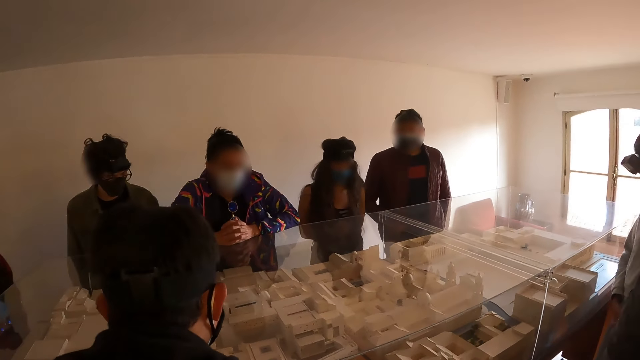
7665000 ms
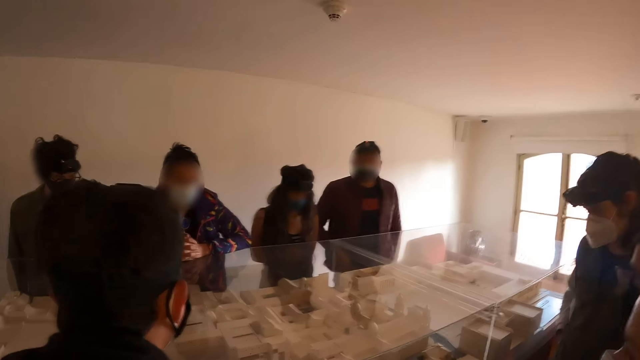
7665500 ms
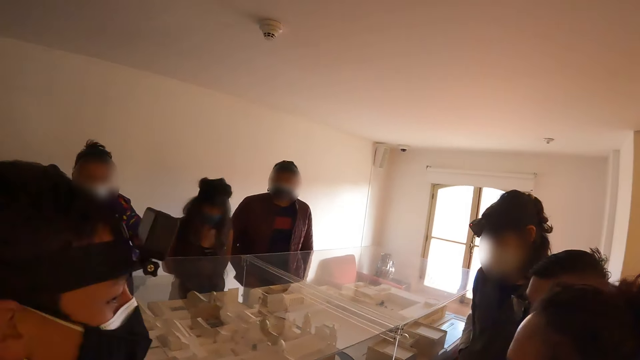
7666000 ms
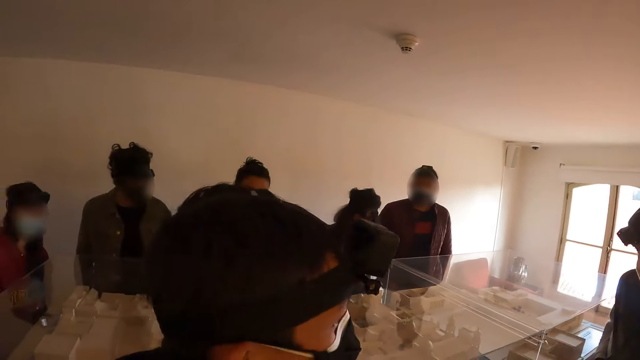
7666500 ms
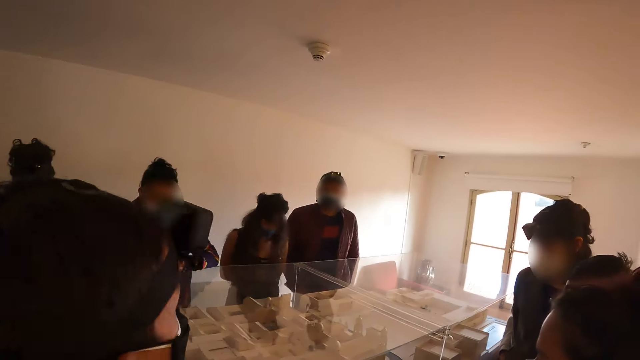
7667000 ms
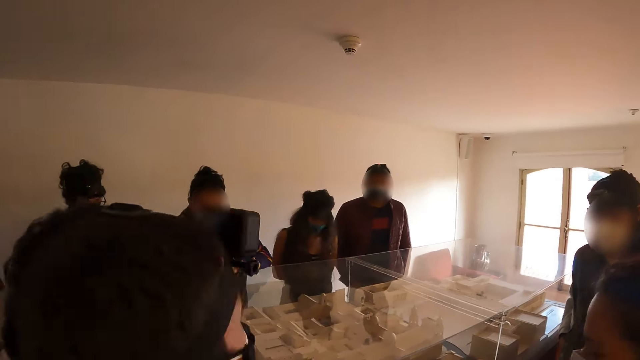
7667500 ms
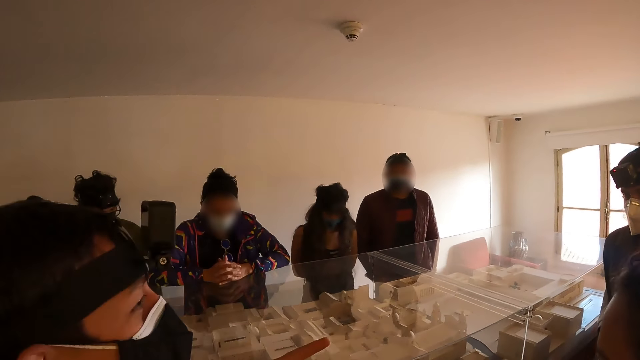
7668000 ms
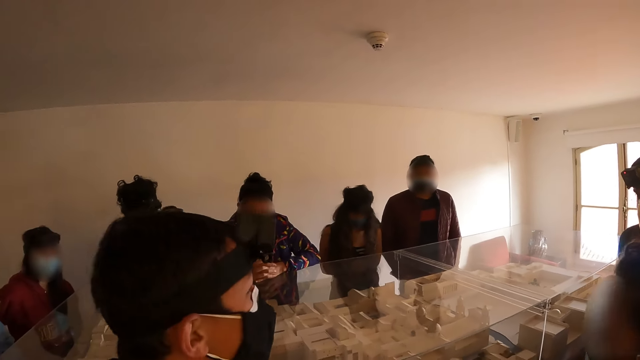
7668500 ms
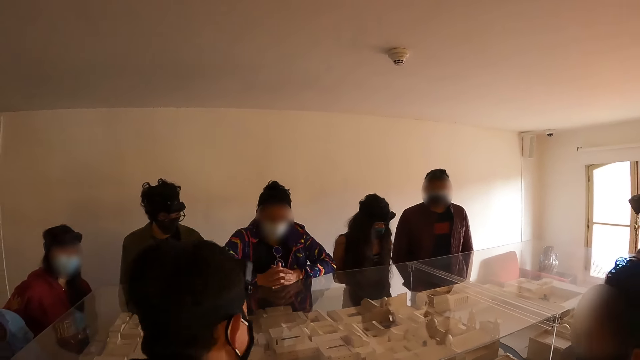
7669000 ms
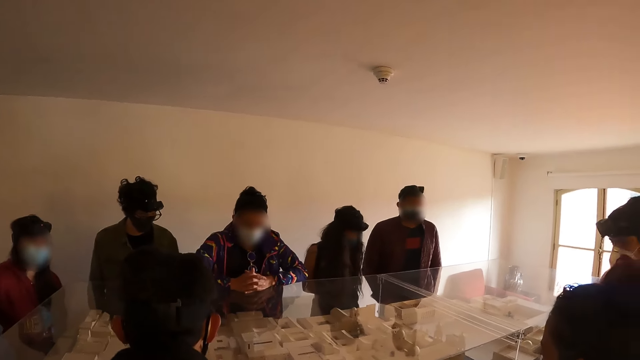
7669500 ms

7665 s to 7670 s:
The camera wearer looks at a diorama.

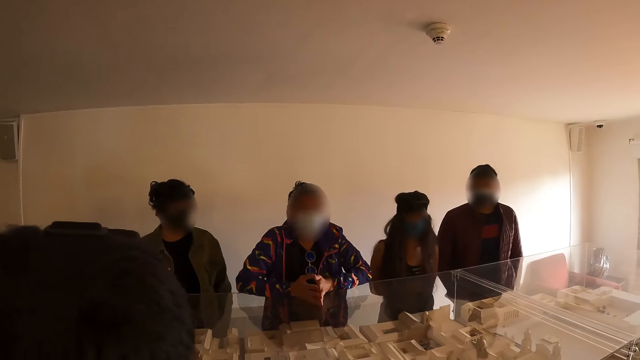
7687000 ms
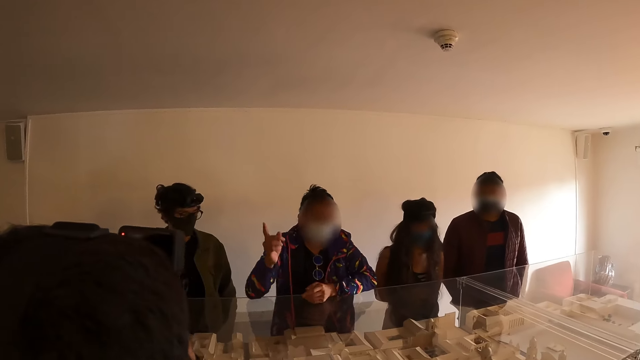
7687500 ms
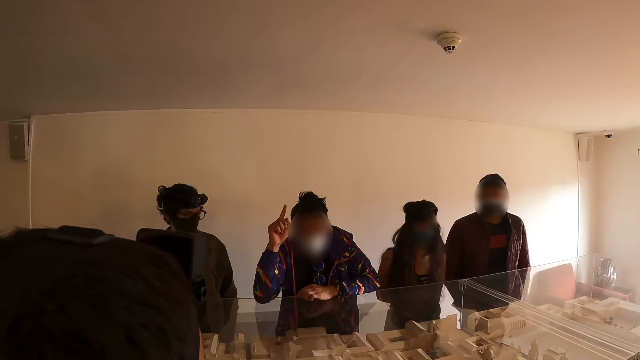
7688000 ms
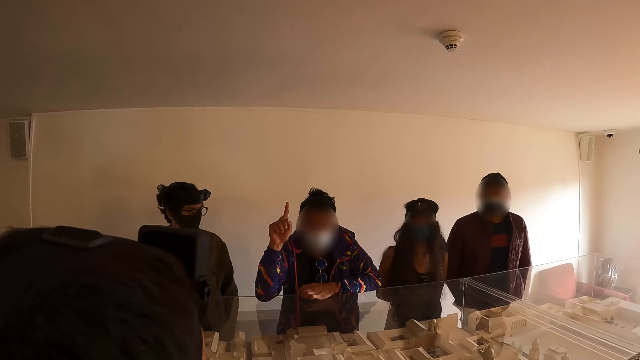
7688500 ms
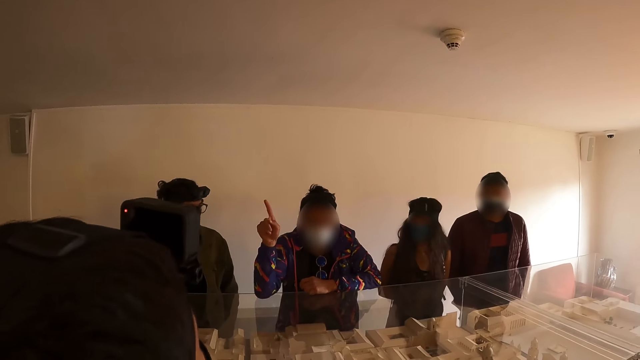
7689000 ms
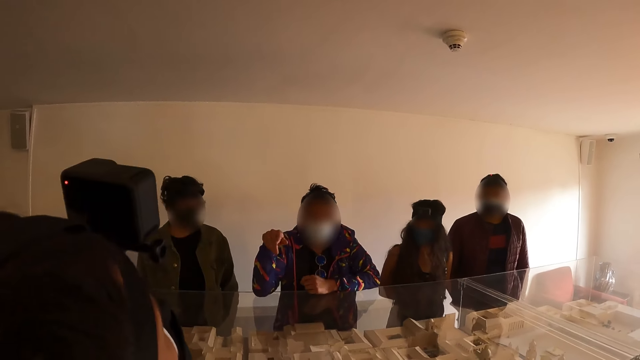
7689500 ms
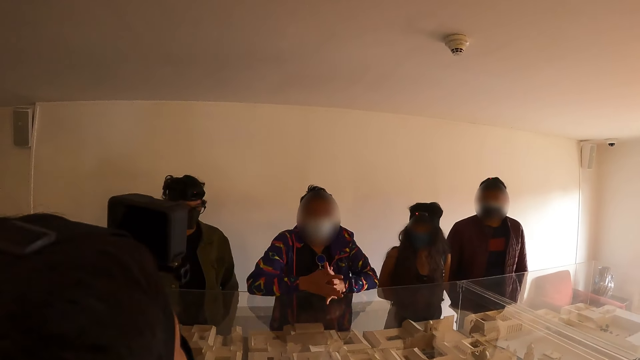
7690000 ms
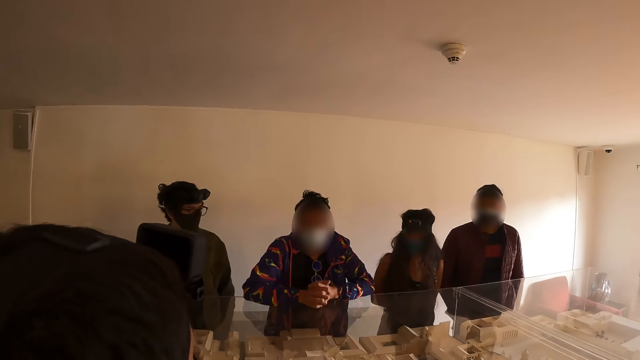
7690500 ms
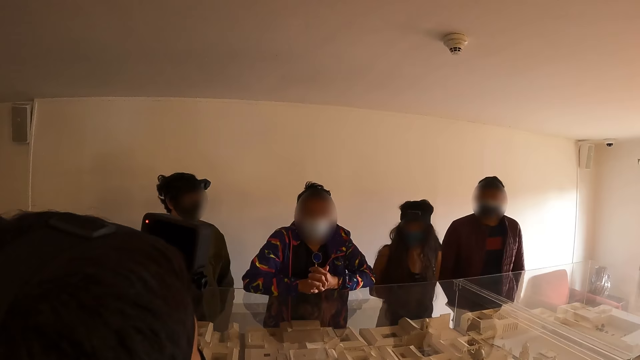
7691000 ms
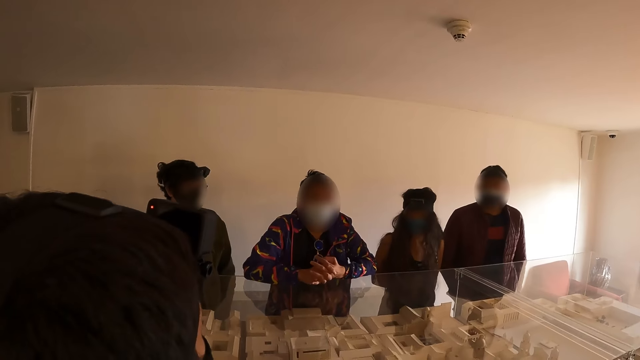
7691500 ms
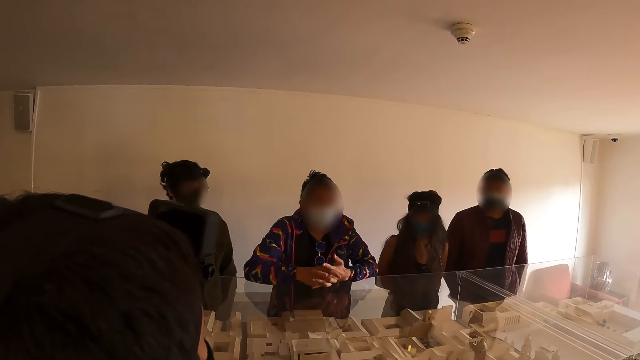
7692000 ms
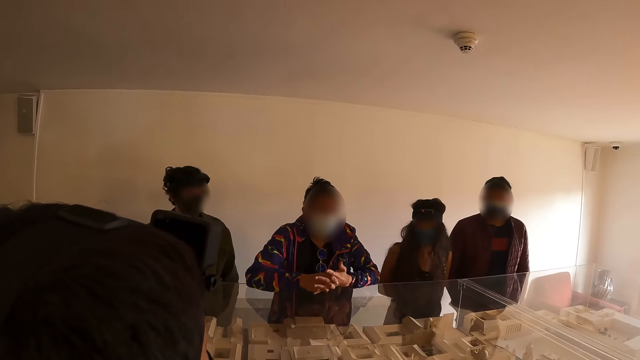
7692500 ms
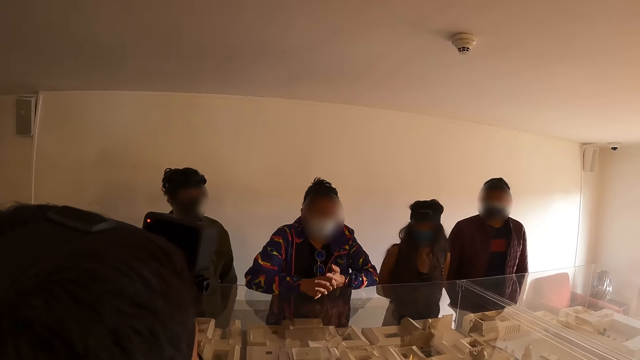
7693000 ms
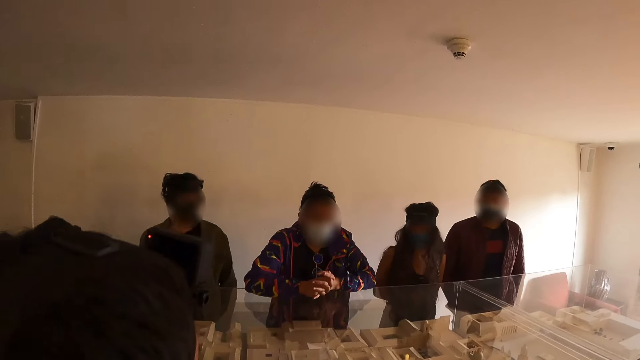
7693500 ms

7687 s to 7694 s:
A man talks to the crowd. The camera wearer looks at the man.

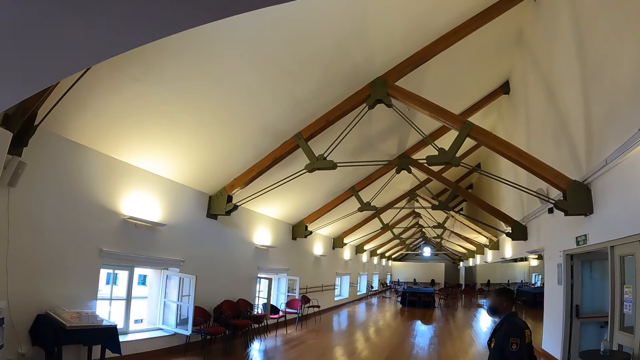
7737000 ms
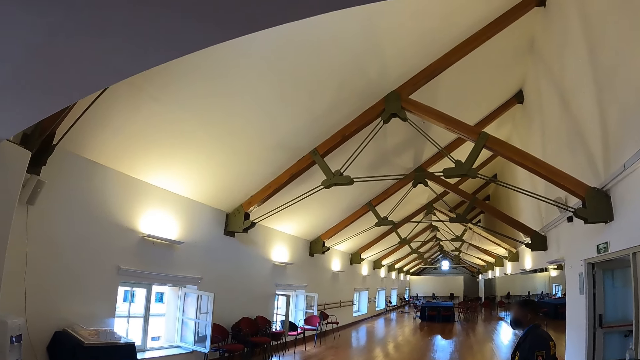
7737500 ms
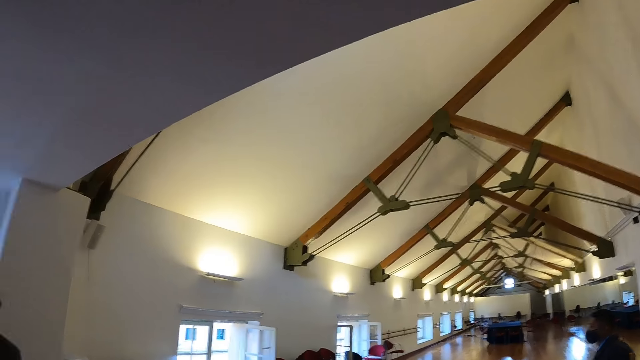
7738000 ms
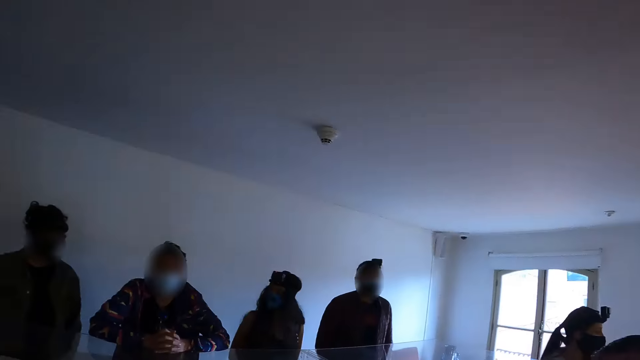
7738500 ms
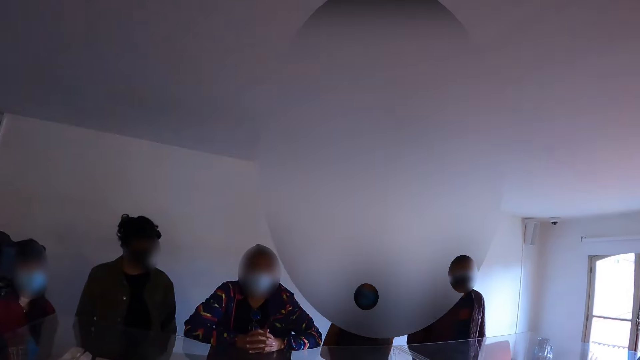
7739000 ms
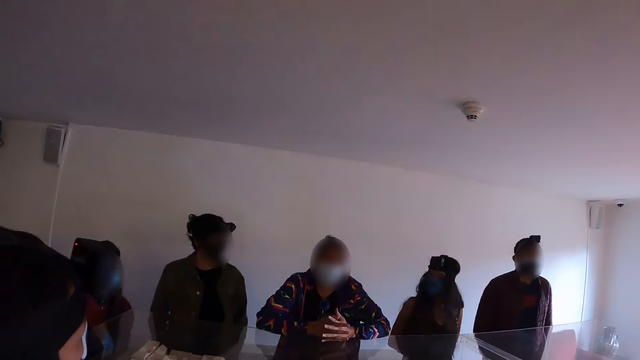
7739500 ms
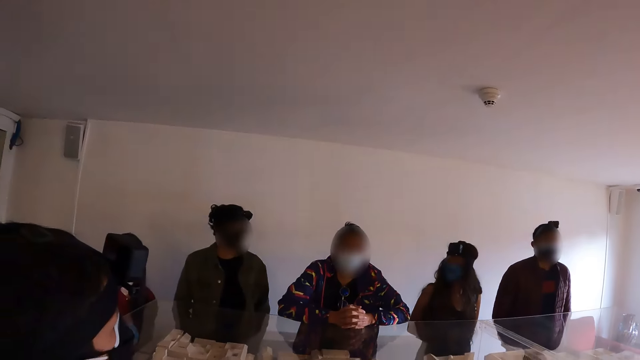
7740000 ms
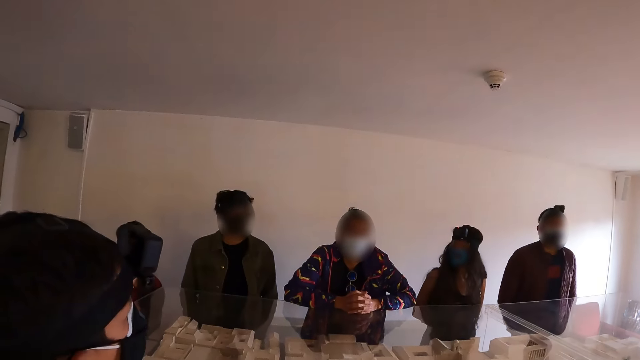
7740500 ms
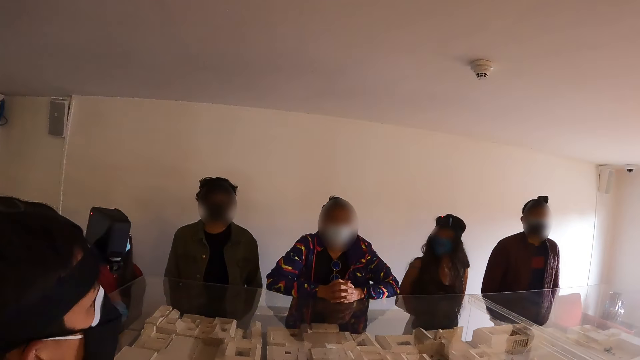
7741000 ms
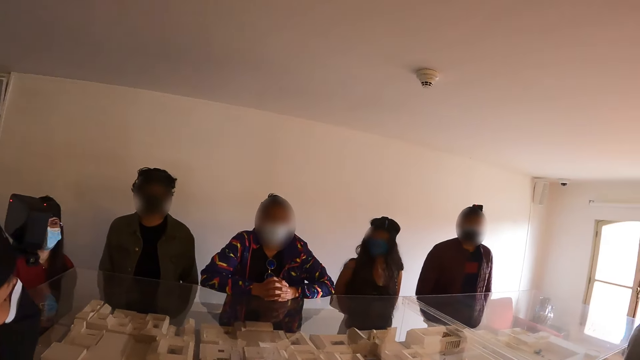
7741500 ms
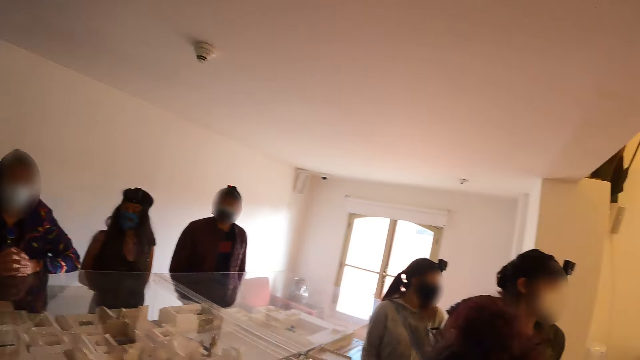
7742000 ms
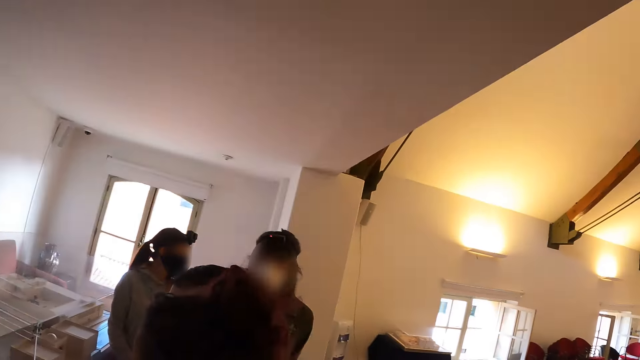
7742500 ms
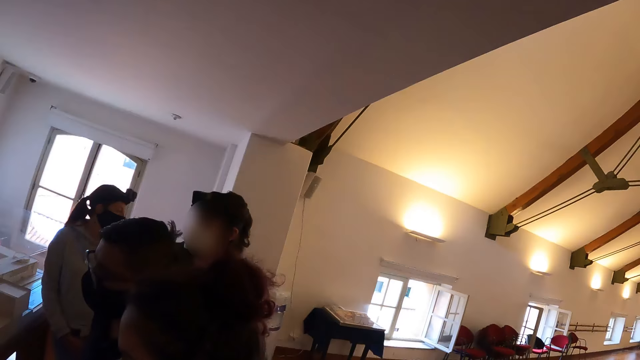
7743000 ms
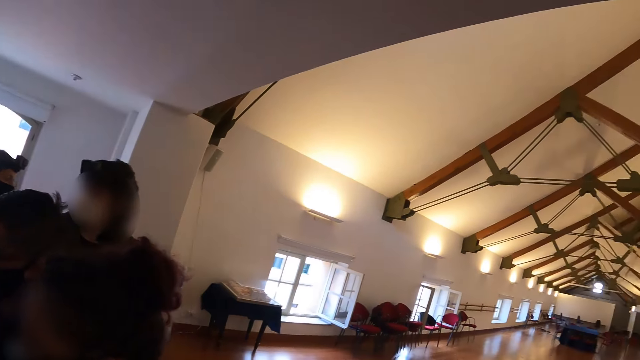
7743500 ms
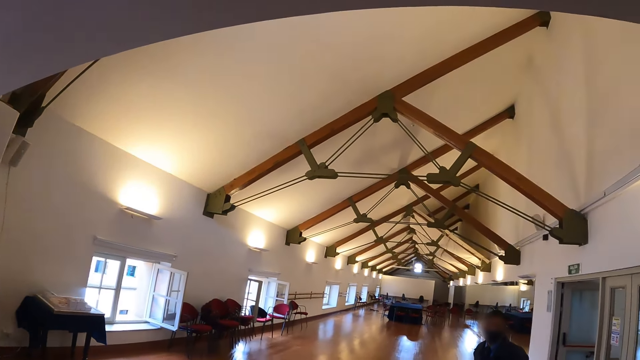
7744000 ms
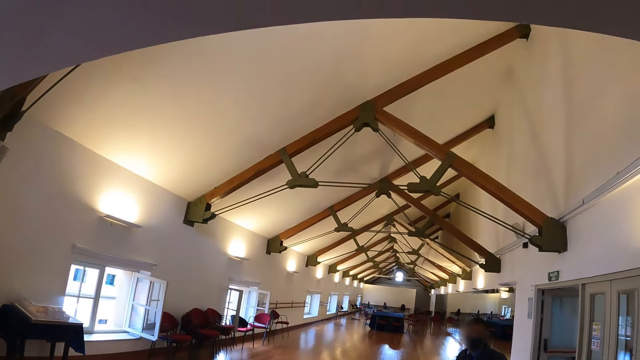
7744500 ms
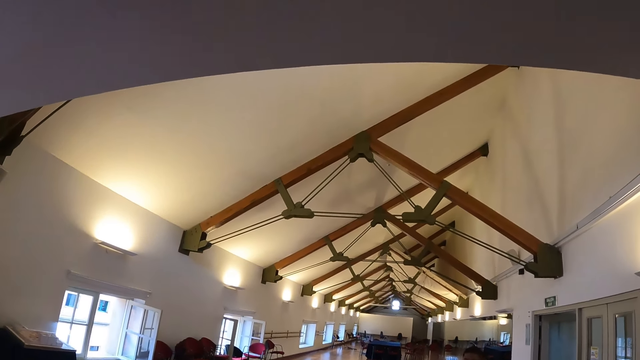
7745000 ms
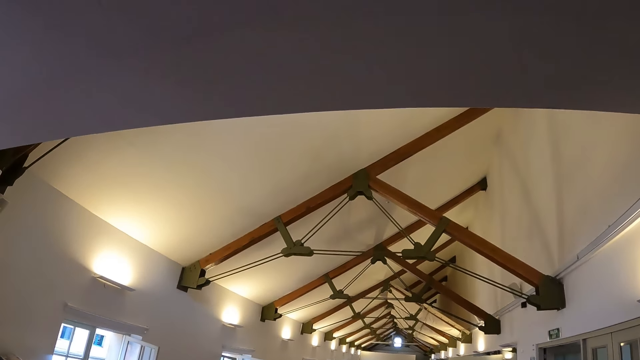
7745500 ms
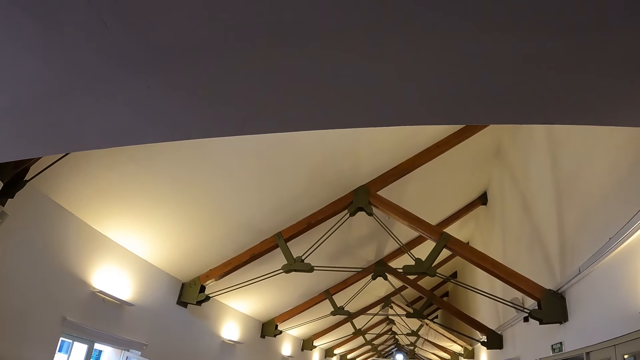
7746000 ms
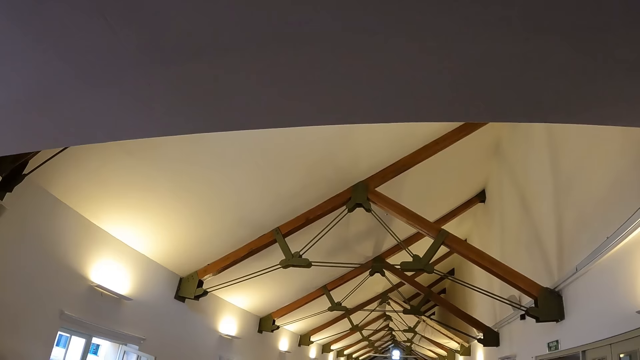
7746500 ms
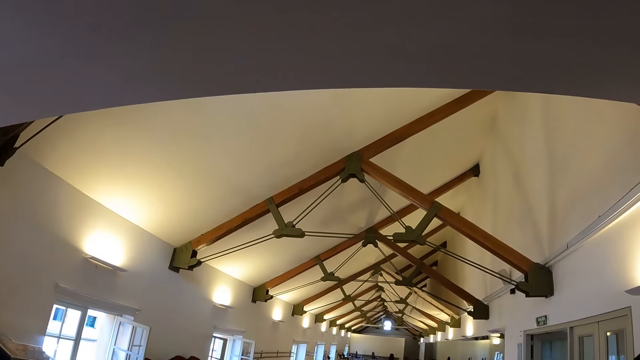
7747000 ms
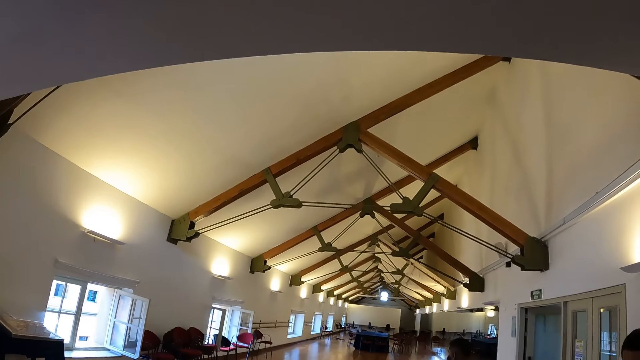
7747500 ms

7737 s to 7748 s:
The camera wearer looks at a man. The man talks to the crowd. The camera wearer looks around the room.
